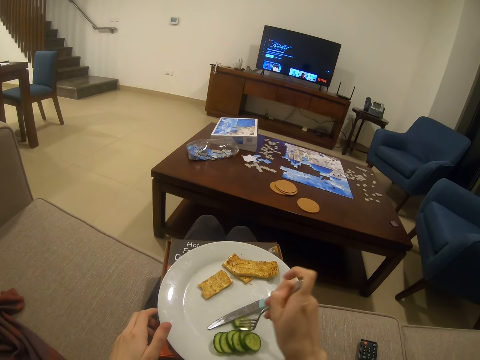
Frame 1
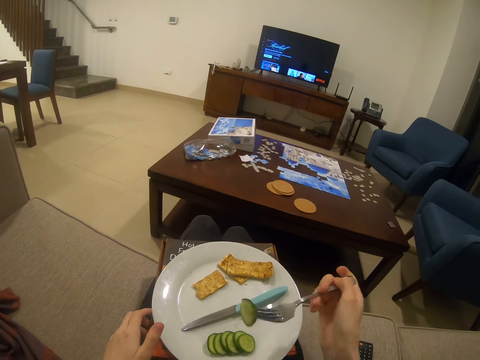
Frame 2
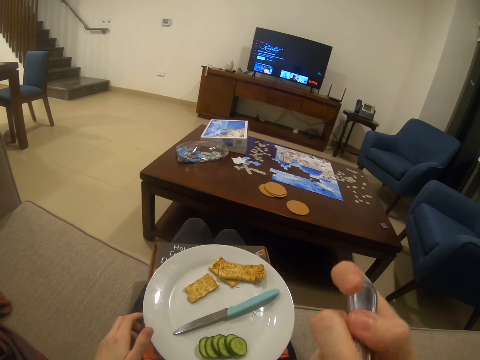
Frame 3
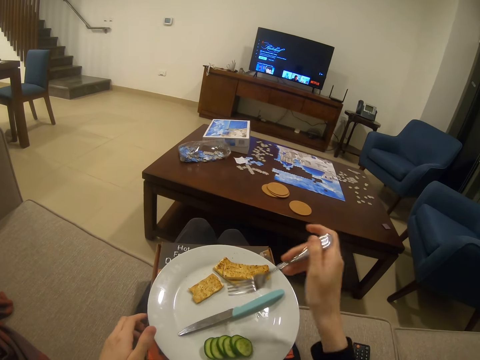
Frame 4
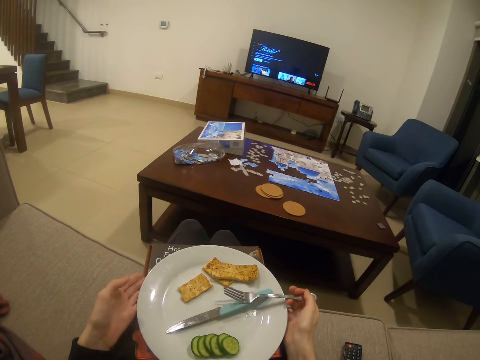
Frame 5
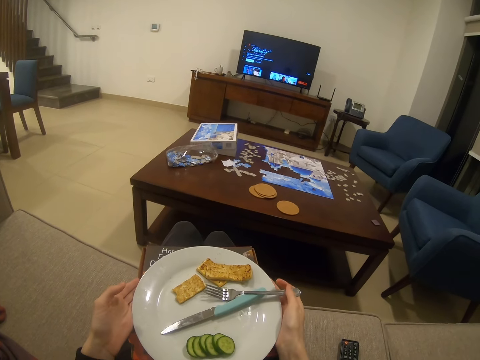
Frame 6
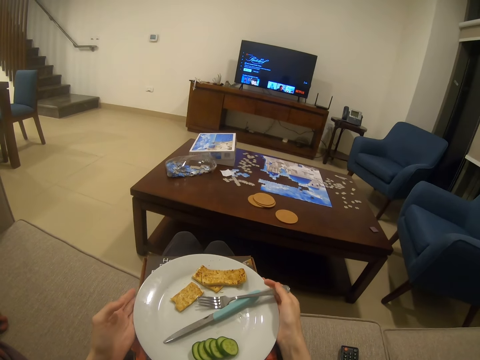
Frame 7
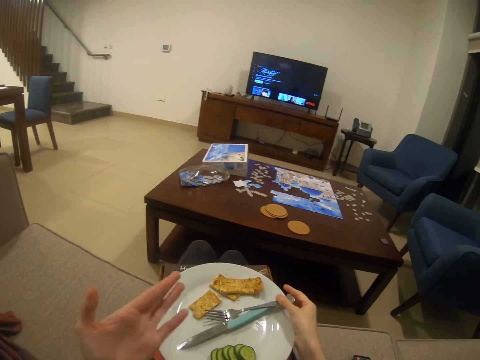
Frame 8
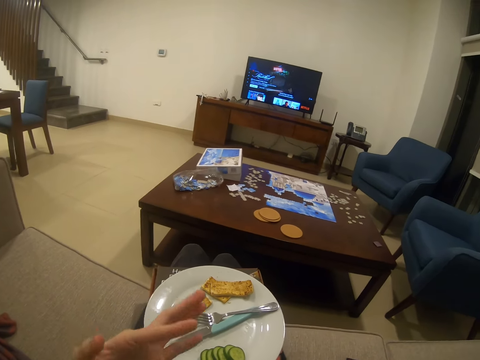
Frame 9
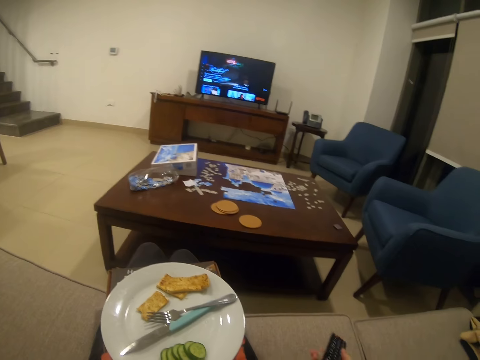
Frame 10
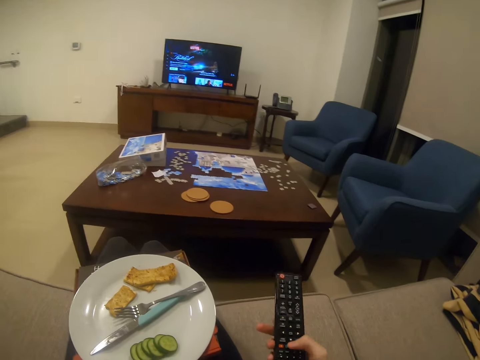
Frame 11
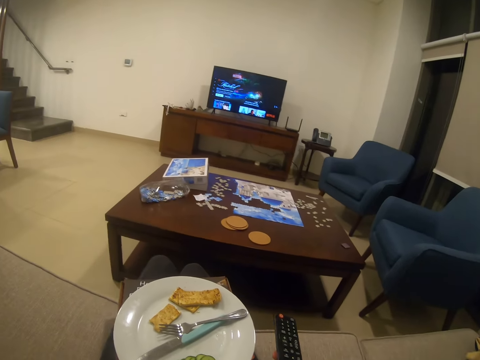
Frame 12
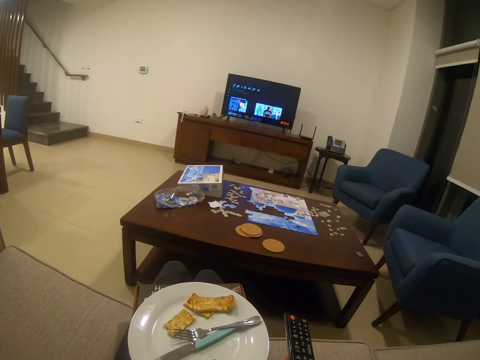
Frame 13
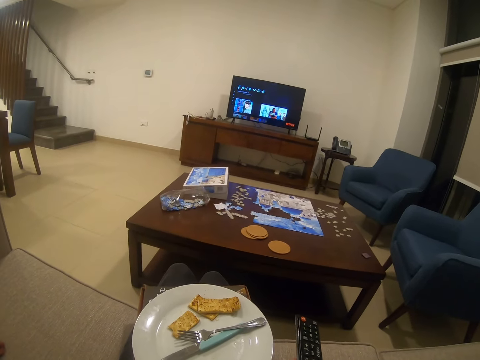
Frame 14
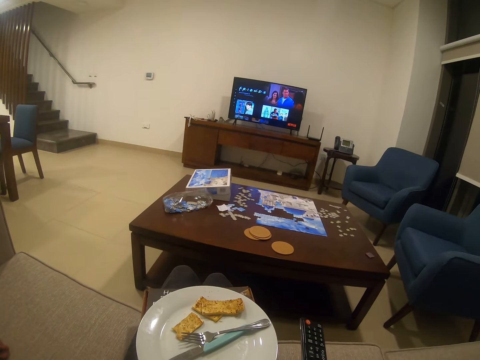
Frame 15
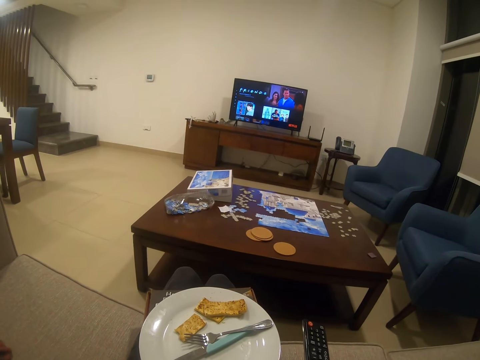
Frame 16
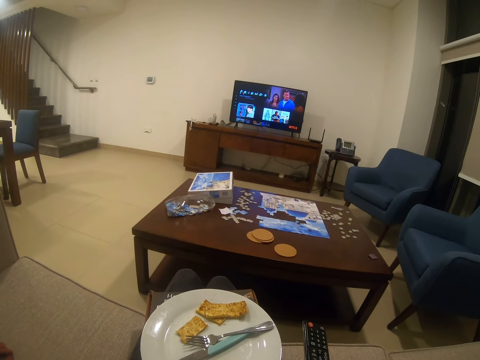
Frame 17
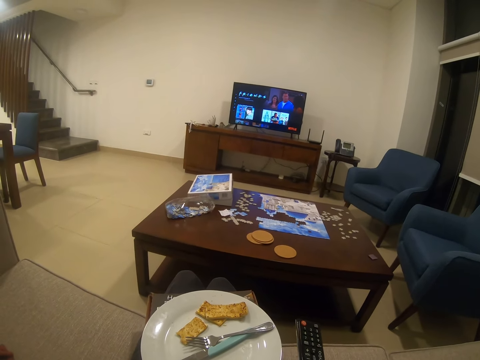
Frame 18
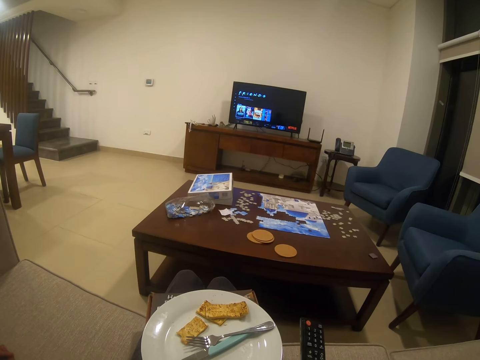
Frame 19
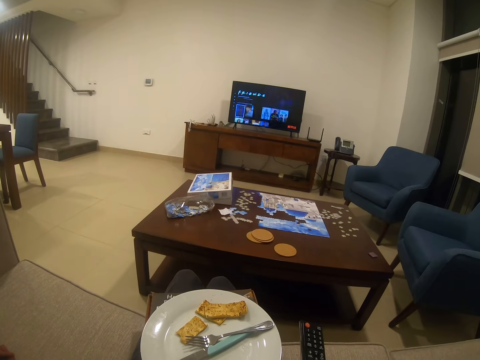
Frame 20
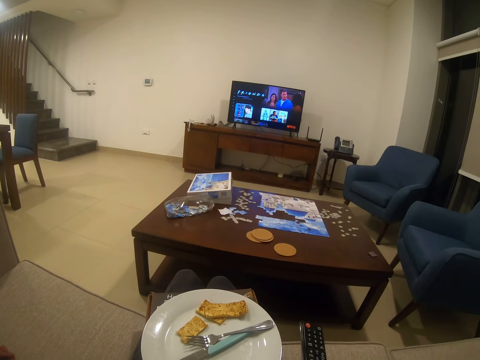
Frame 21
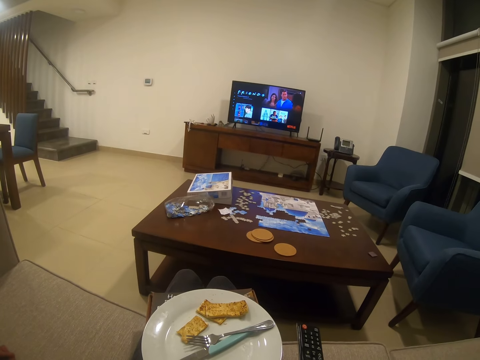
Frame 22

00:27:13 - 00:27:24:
The camera wearer picks up food with a fork. They collect the remote control. They operate the television. They use the remote control.

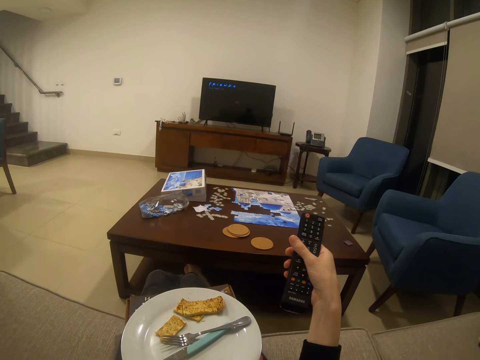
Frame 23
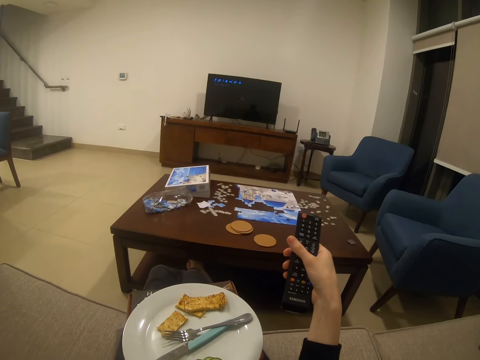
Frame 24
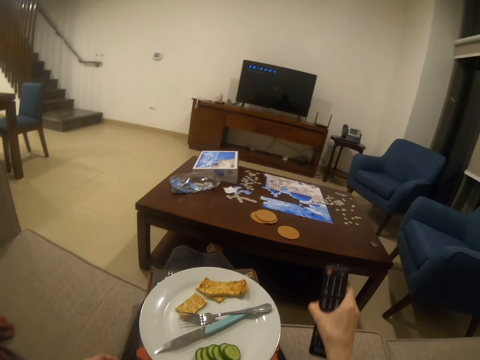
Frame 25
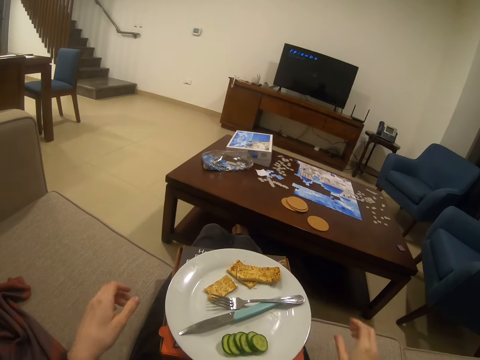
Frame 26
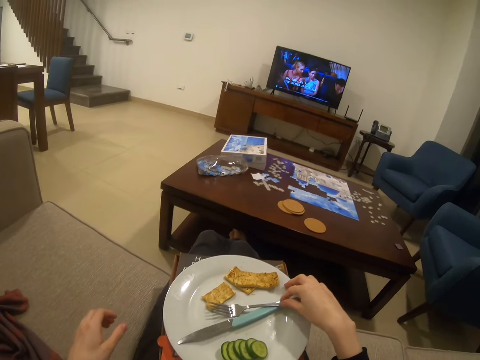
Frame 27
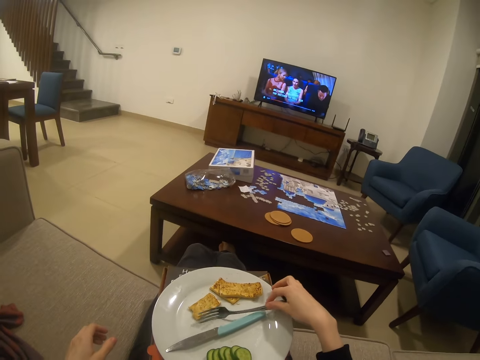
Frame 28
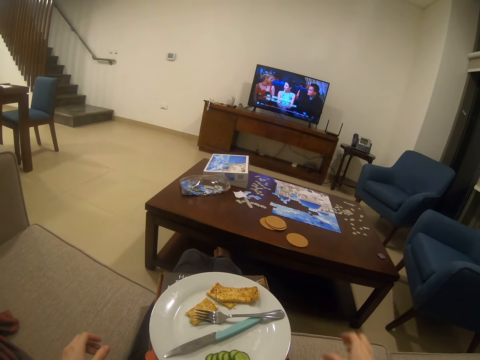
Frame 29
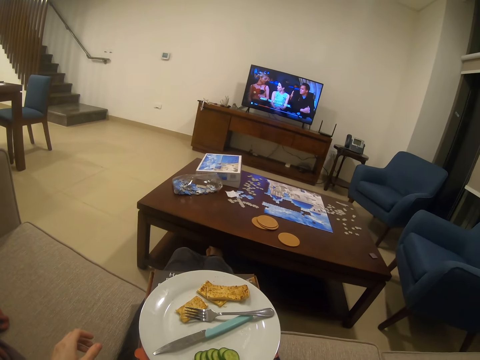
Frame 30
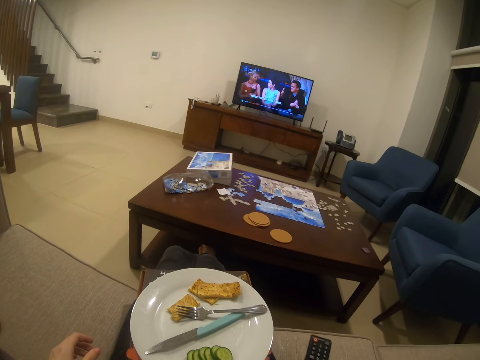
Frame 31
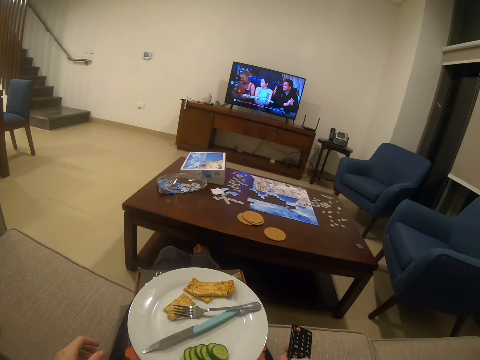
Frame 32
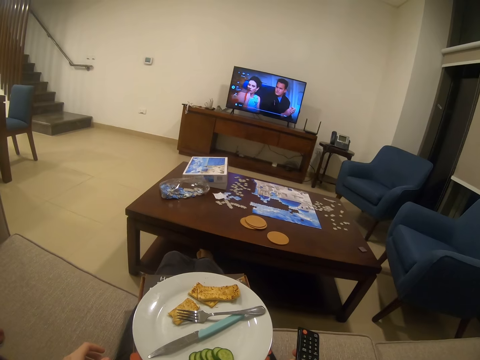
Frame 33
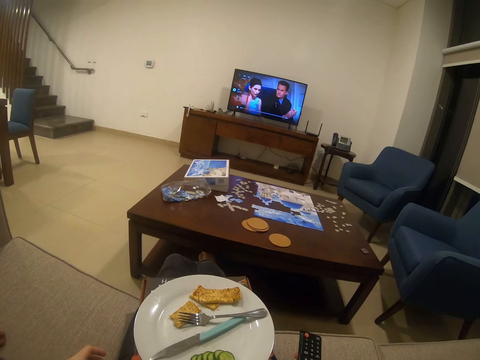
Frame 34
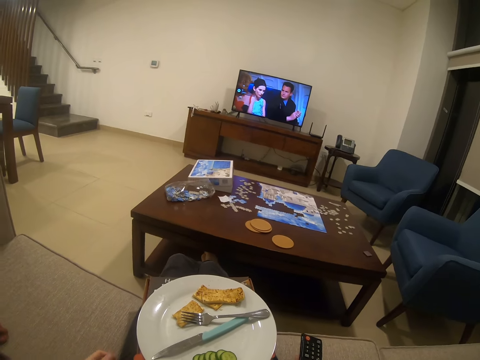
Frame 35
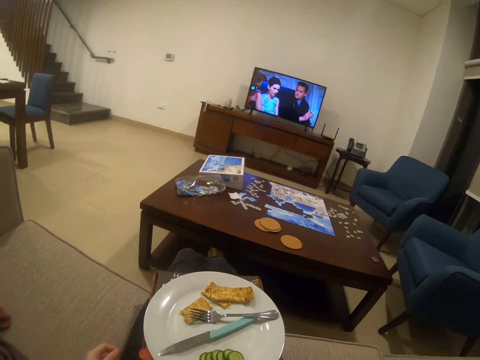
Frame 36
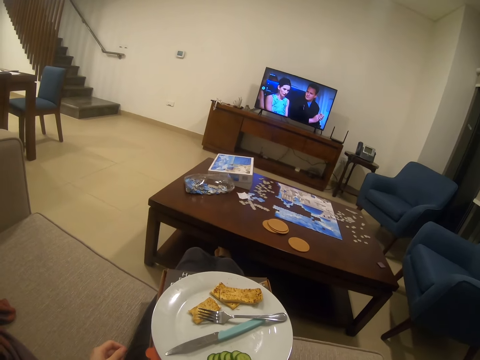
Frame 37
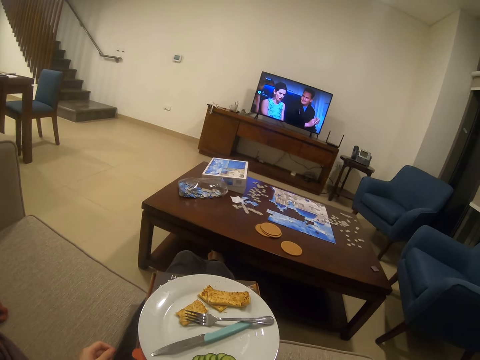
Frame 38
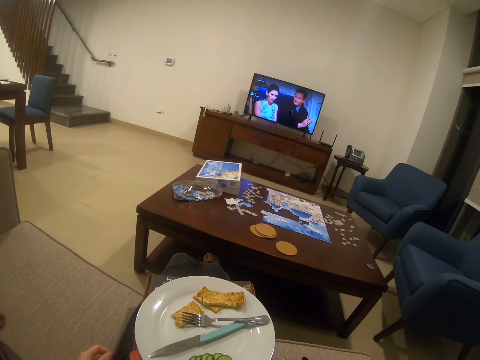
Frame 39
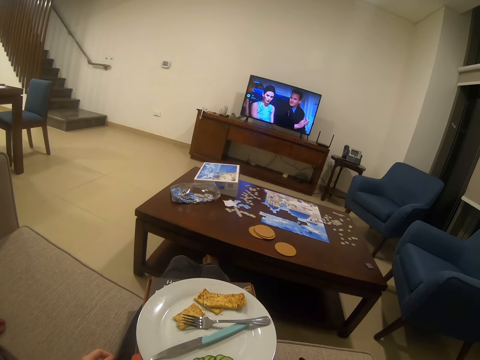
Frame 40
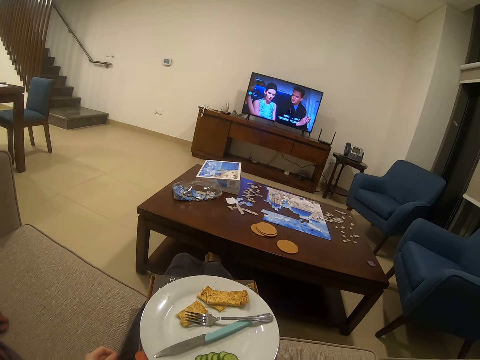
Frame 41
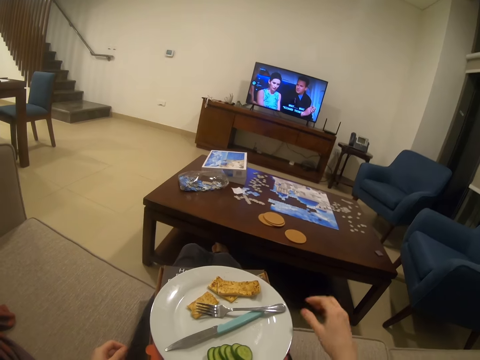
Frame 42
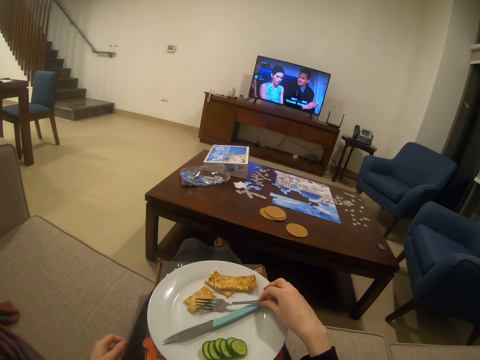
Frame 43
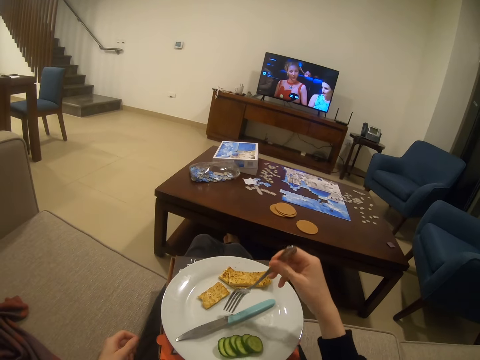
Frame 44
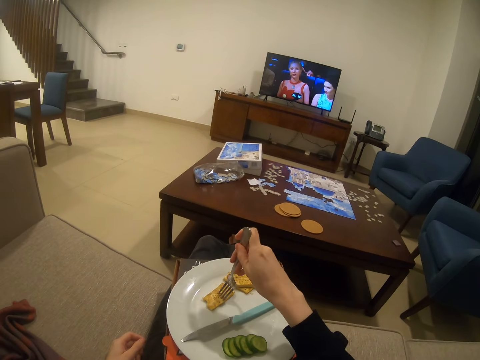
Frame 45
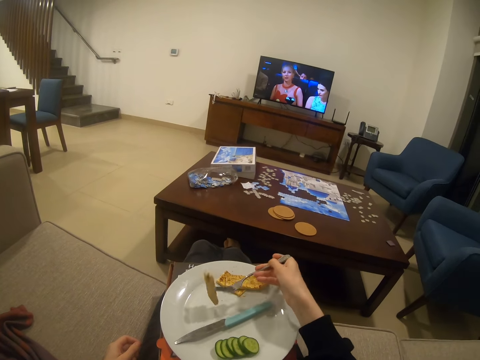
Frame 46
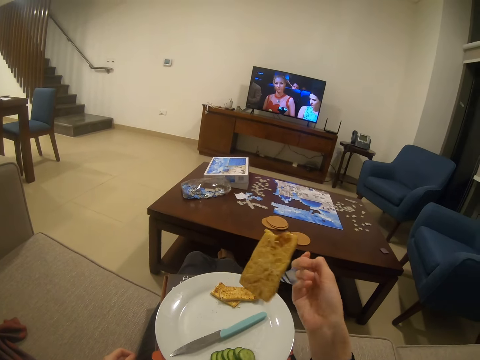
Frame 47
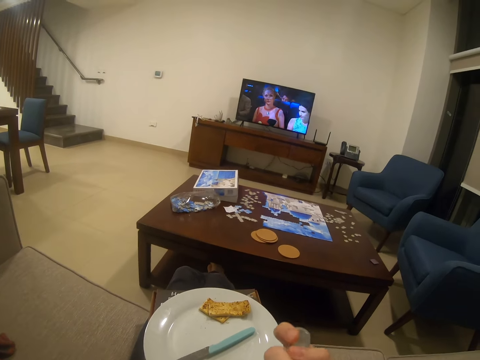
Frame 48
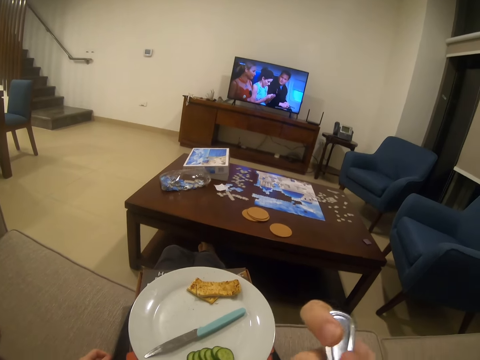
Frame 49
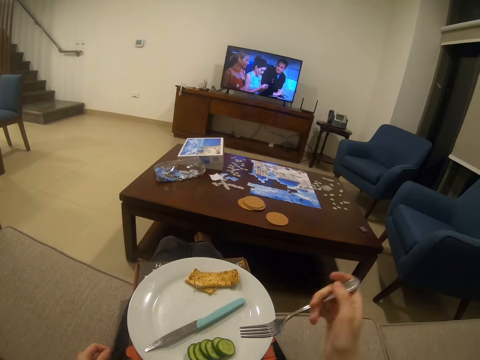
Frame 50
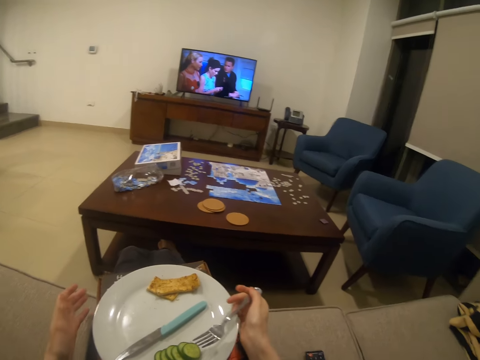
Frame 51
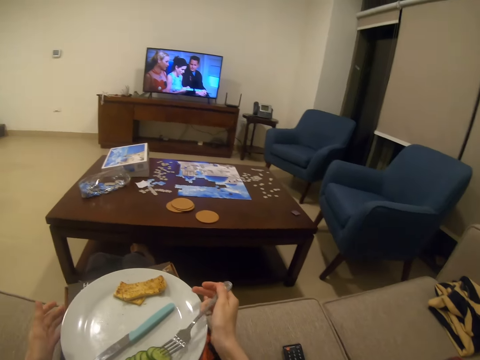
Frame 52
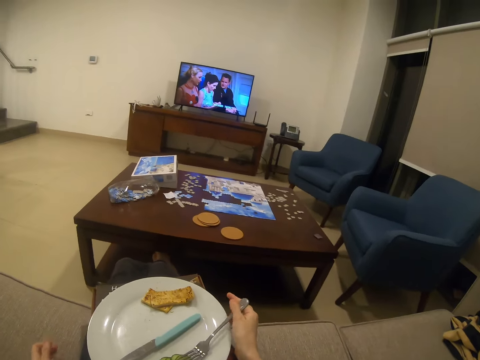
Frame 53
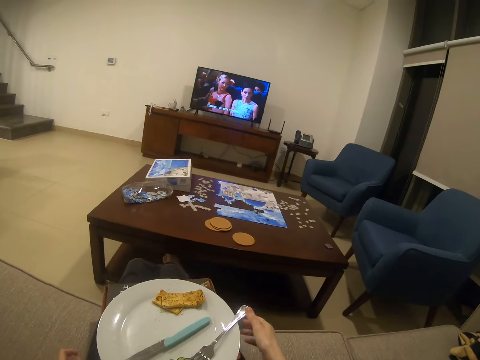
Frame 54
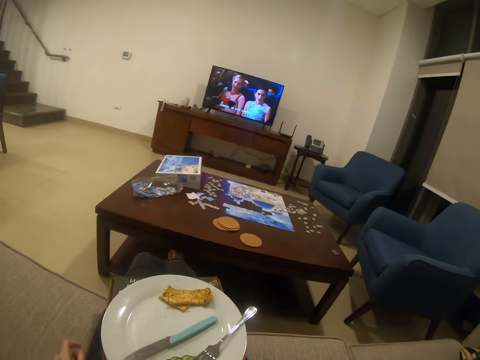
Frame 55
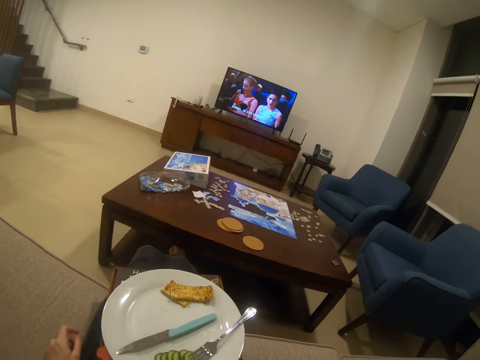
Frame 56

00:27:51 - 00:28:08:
The camera wearer puts the remote control on the couch. They hold a fork. They put the fork on the plate. They collect the remote control and use the remote control. They grab the fork. They eat a meal.
